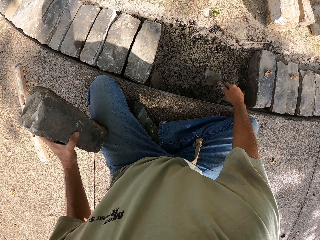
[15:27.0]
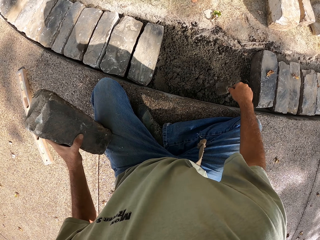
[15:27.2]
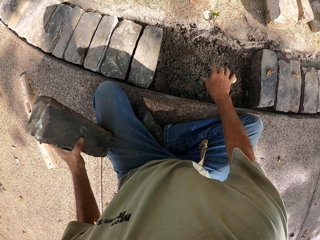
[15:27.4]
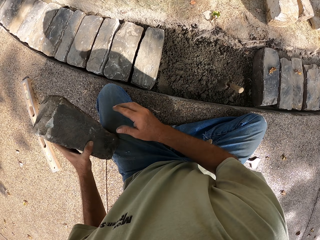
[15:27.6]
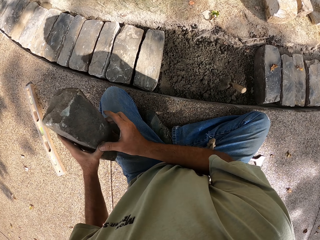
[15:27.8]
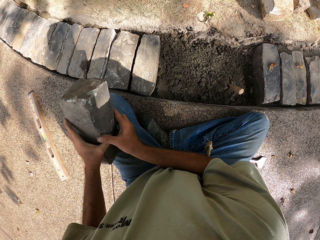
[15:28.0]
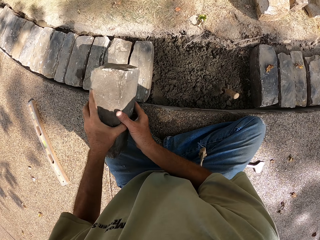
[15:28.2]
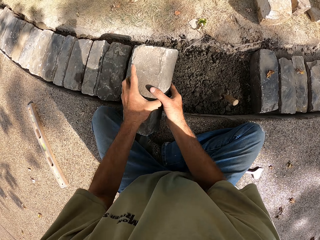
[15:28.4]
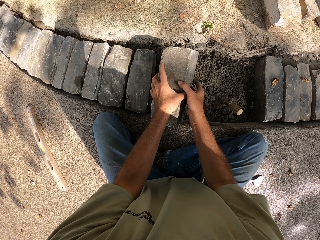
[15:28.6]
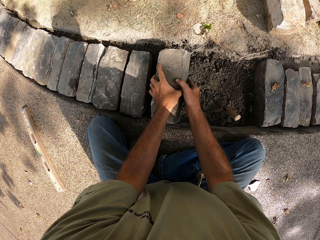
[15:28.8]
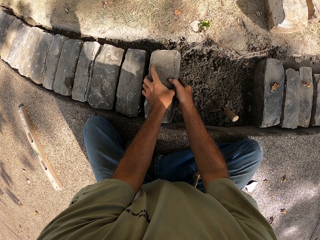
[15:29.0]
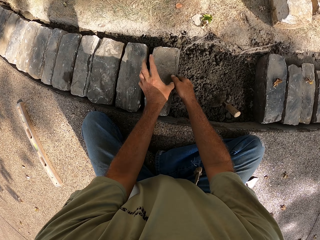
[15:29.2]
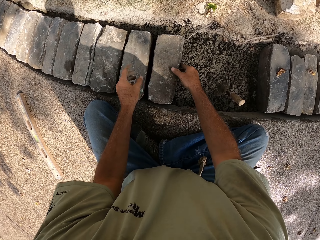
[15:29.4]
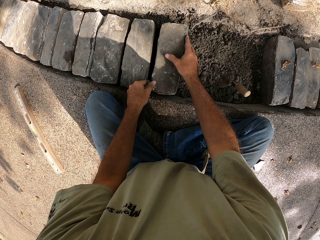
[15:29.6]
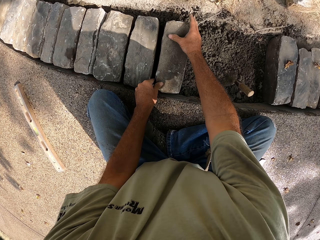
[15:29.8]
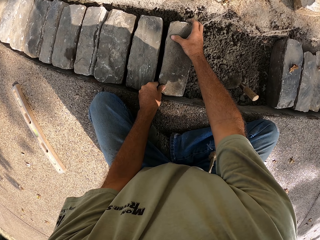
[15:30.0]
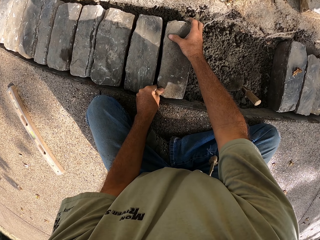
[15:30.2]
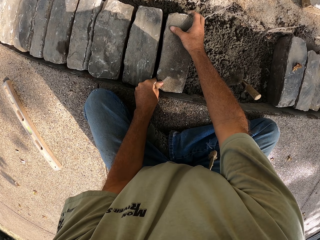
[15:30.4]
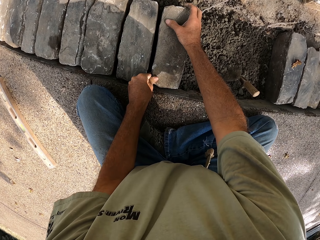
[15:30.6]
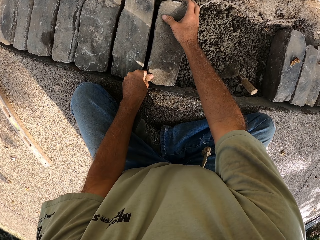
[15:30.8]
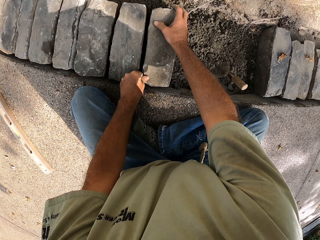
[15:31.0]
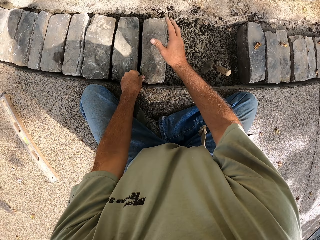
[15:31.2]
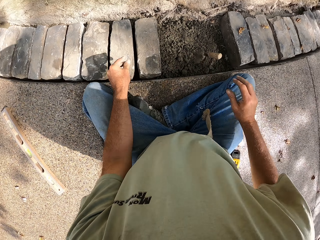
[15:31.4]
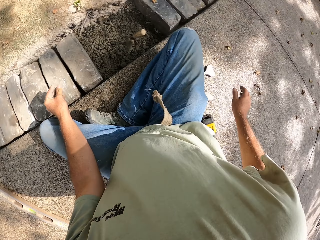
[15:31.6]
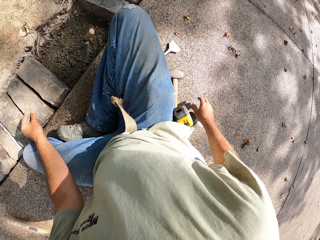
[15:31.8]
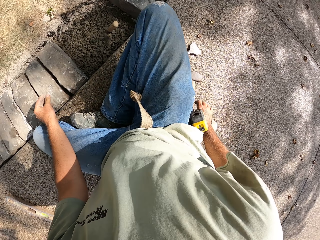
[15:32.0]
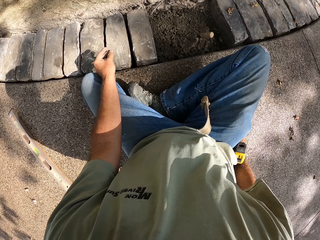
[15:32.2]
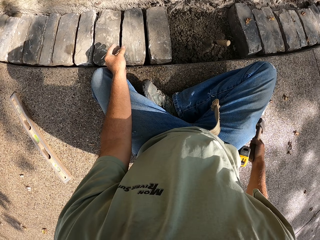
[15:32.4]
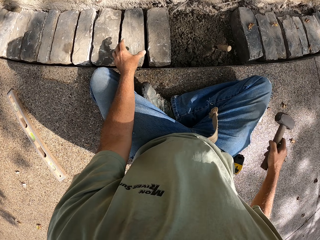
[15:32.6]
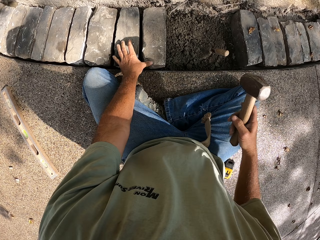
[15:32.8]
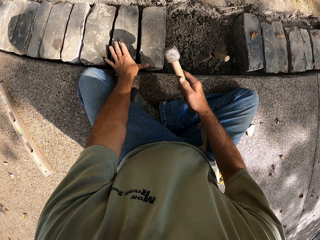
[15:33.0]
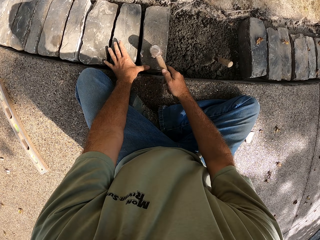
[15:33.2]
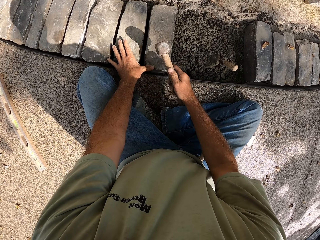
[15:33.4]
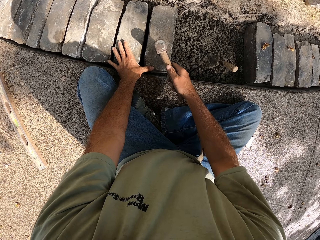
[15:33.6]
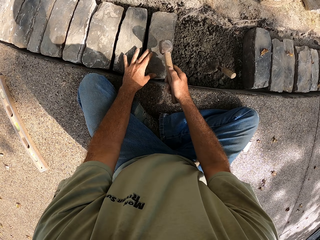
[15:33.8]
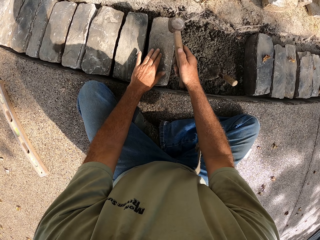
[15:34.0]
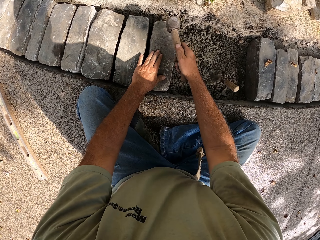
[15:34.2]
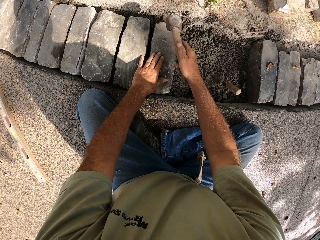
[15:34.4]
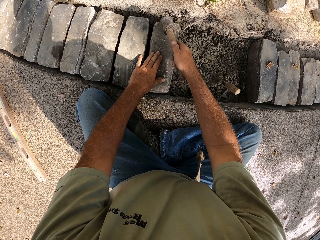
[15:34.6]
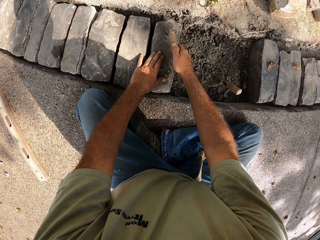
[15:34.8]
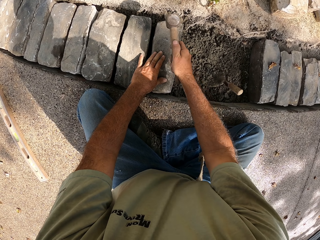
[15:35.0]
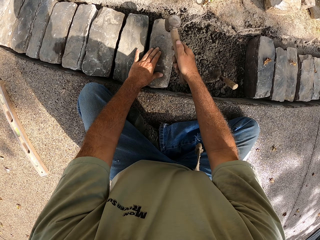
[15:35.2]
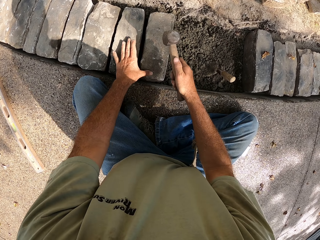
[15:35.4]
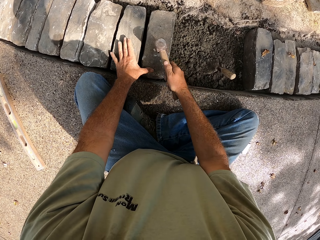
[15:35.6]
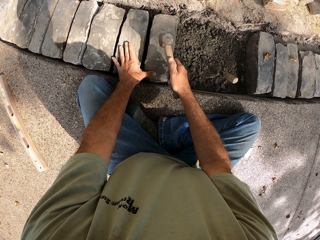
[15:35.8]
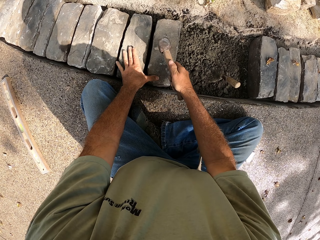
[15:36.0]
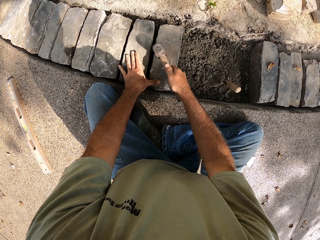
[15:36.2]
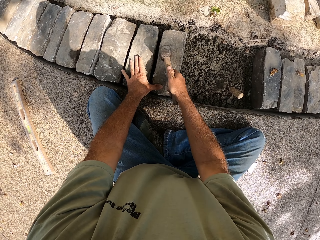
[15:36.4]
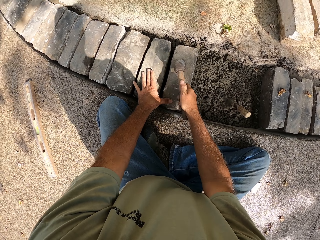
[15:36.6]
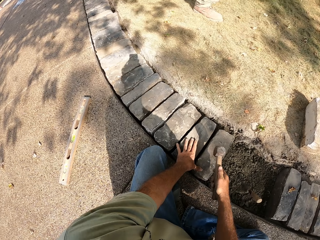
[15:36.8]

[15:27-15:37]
The camera wearer puts the trowel on the concrete. He puts the block on the concrete. He picks up the hammer with his right hand. He beats the blocks with the hammer.

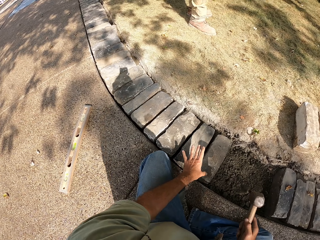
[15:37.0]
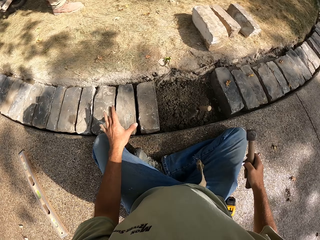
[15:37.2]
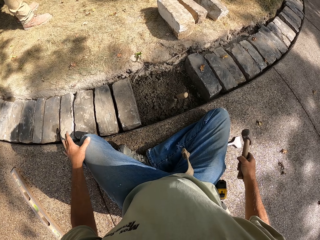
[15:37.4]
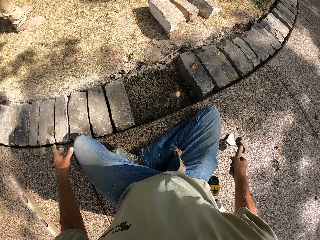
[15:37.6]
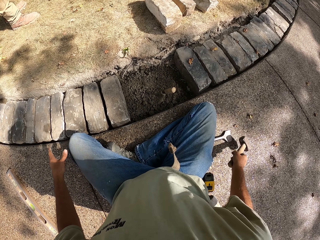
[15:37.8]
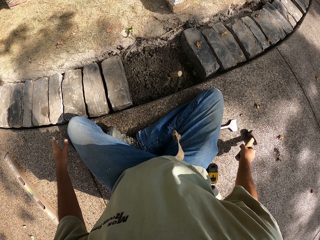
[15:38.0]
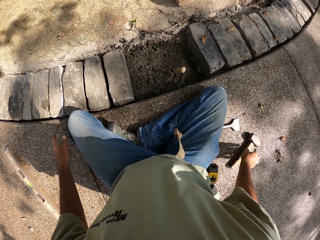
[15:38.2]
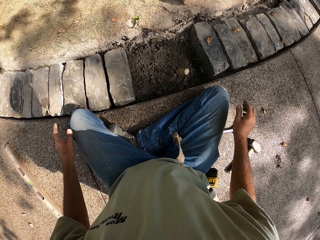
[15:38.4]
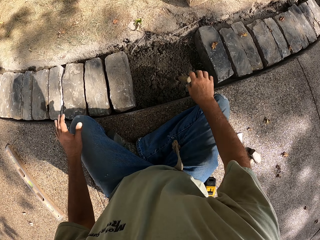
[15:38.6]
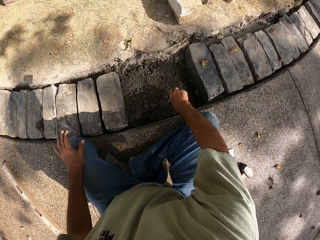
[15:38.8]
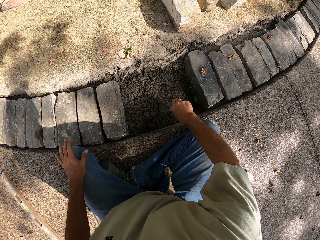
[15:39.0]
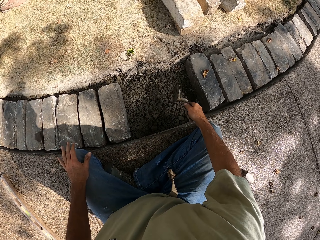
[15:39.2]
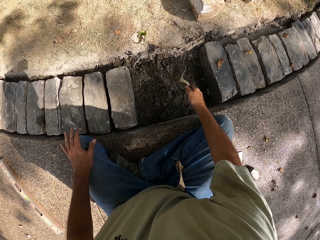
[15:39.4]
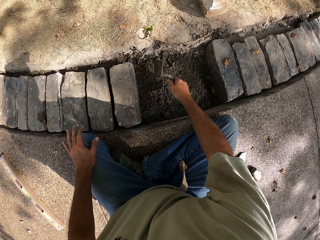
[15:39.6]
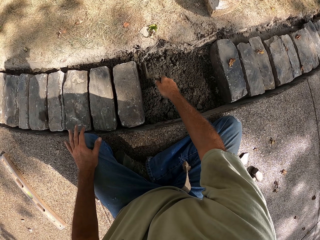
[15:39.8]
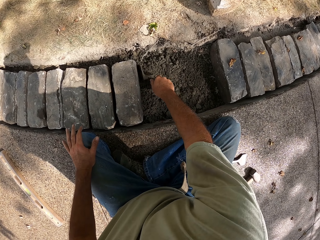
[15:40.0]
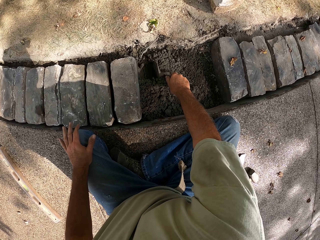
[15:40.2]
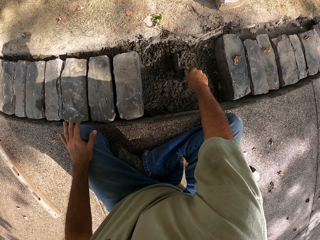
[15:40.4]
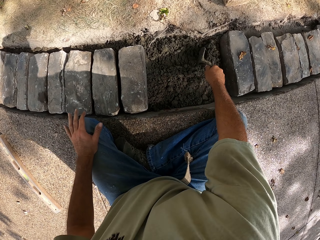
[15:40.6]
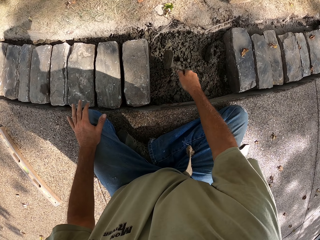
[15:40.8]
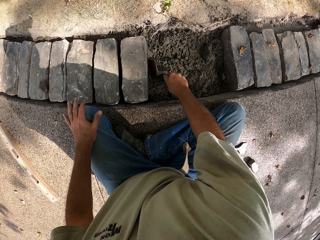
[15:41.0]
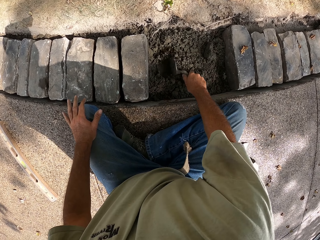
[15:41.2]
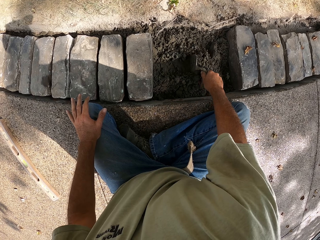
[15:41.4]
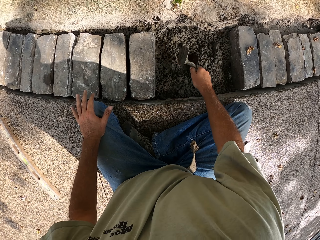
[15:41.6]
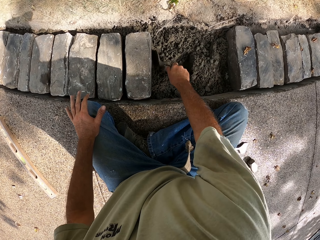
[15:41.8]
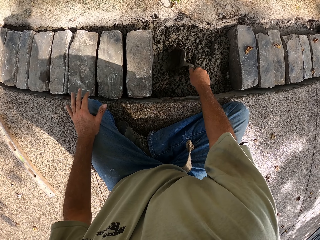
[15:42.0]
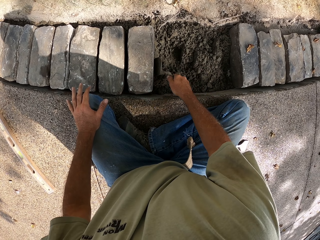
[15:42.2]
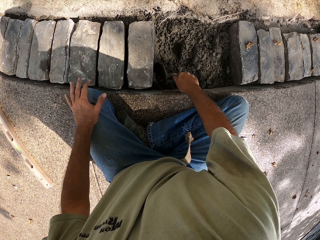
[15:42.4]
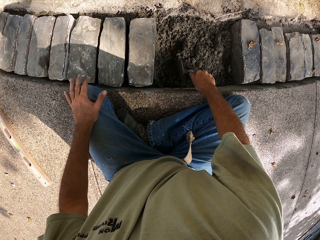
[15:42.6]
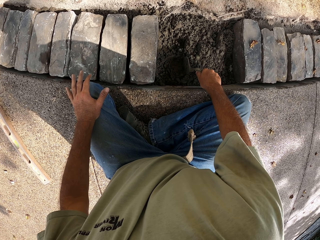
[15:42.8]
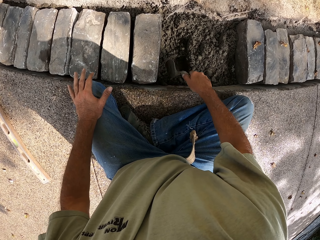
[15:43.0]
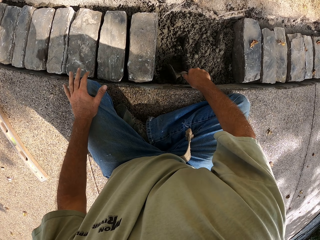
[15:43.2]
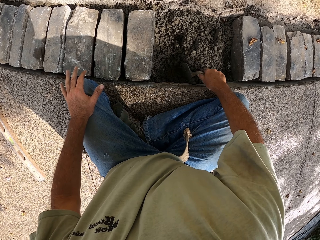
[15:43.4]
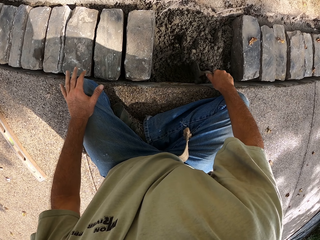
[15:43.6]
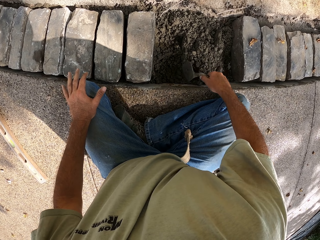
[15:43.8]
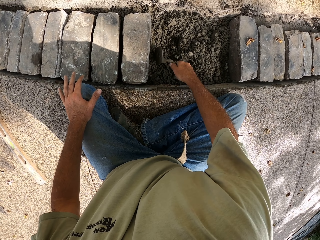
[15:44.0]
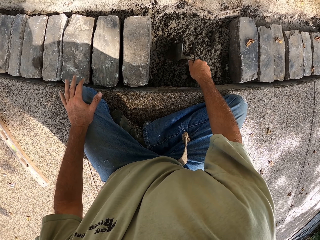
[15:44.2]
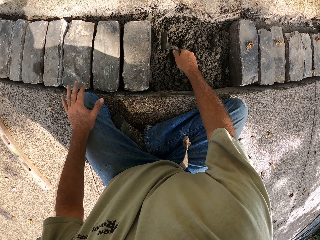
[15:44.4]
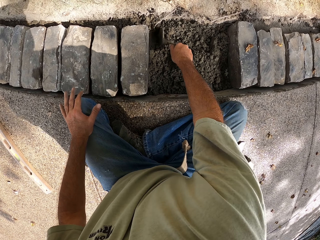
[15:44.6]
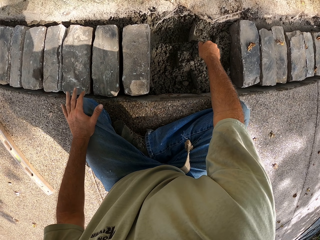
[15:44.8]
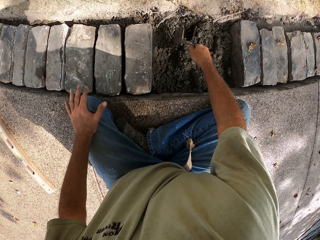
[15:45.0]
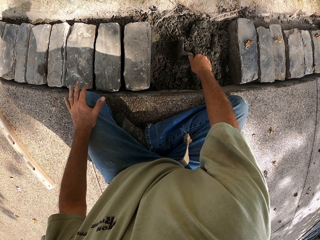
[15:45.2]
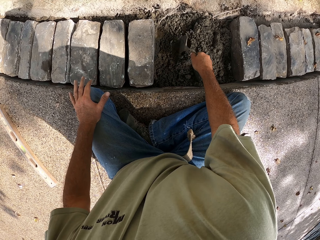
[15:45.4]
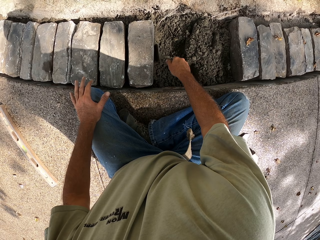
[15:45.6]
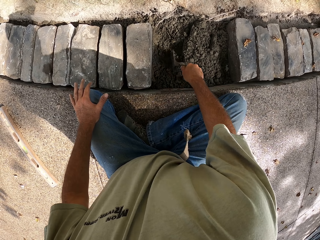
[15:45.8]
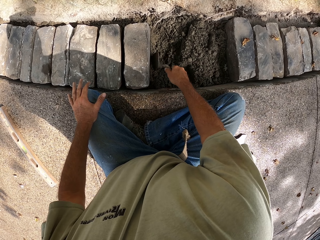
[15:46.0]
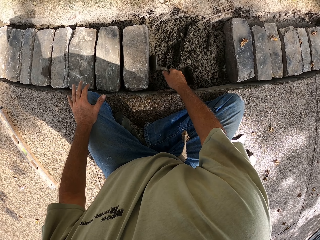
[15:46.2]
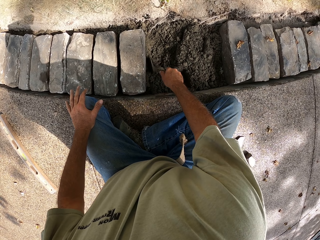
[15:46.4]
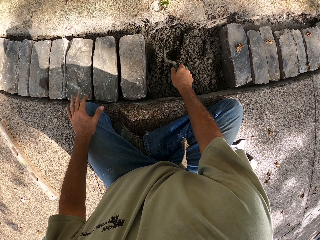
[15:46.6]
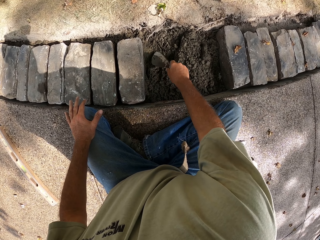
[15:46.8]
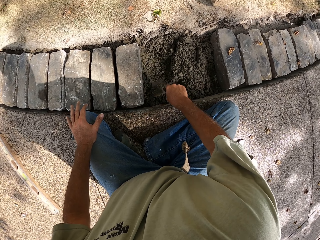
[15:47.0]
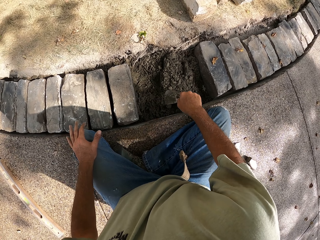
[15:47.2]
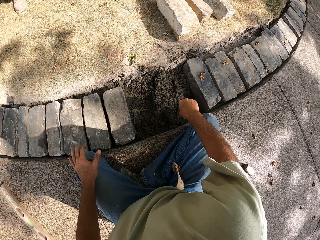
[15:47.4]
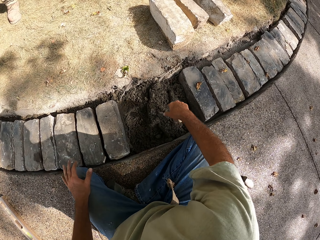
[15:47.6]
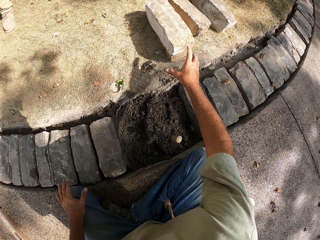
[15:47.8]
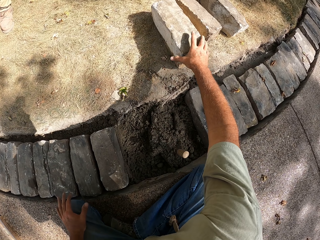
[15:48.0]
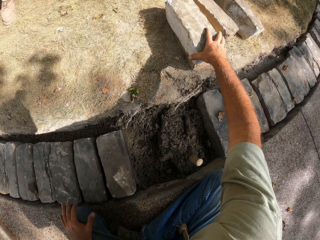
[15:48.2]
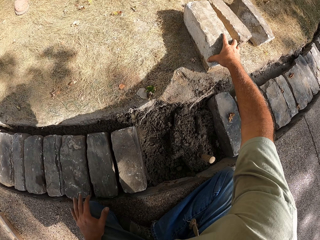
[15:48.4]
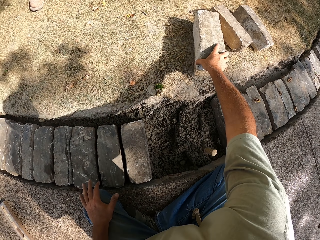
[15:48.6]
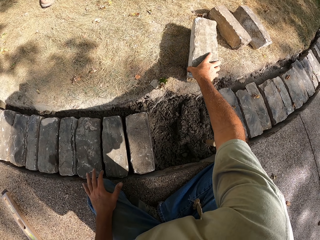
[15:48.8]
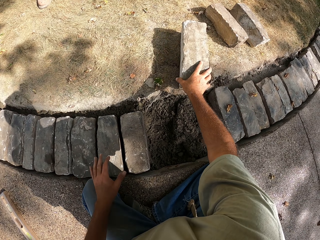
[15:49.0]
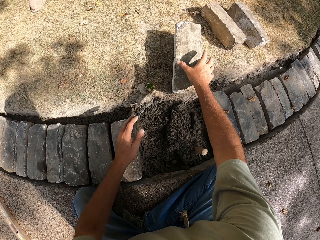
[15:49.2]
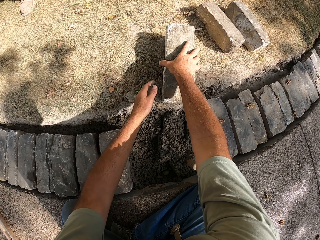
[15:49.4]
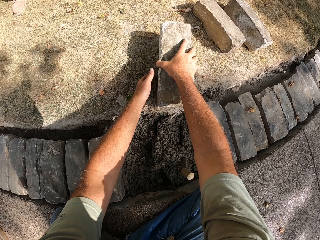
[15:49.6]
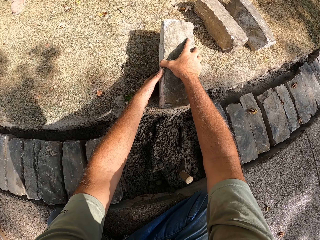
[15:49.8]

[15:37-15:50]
The camera wearer puts the hammer on the ground. They gather the concrete. They flatten the concrete with the trowel. They put the trowel on the concrete. They take the brick.
